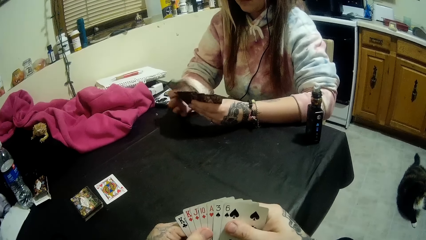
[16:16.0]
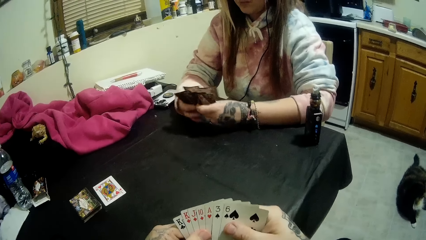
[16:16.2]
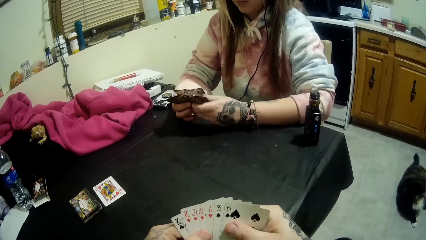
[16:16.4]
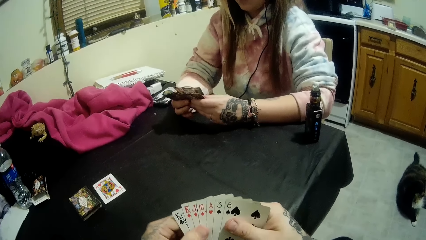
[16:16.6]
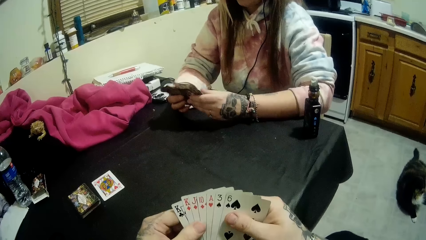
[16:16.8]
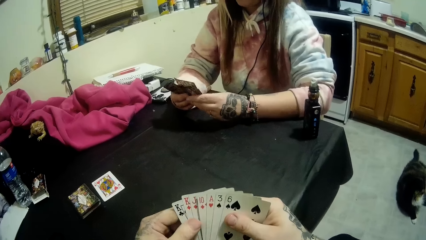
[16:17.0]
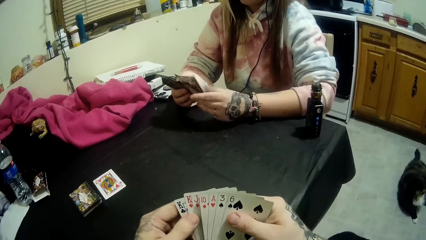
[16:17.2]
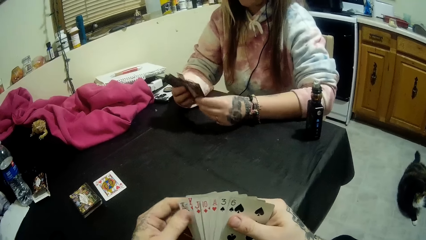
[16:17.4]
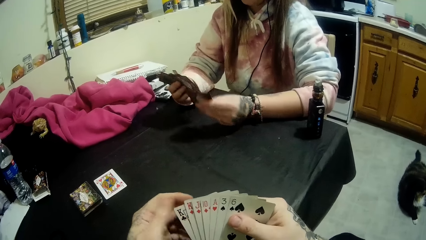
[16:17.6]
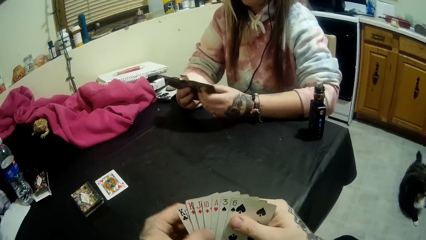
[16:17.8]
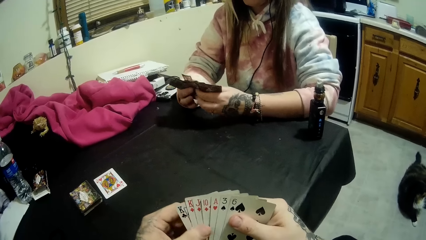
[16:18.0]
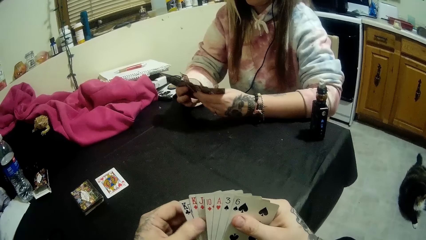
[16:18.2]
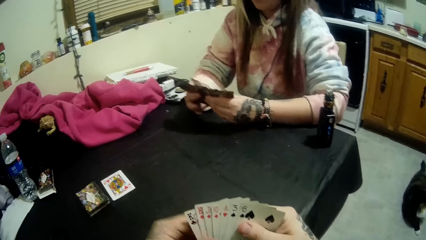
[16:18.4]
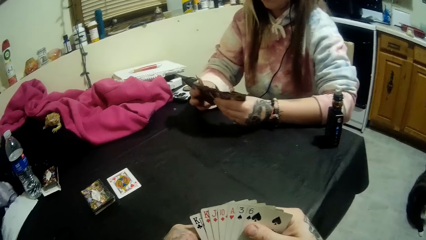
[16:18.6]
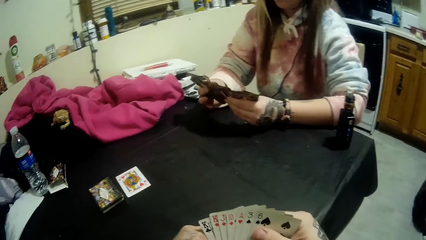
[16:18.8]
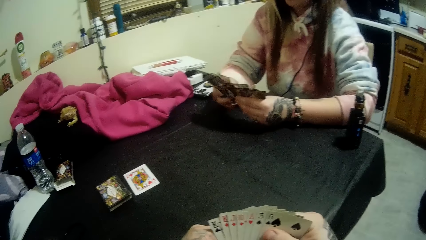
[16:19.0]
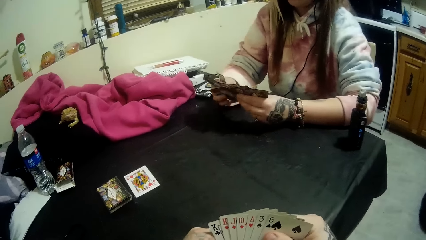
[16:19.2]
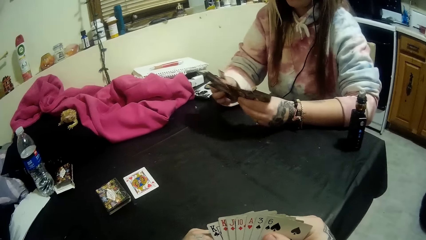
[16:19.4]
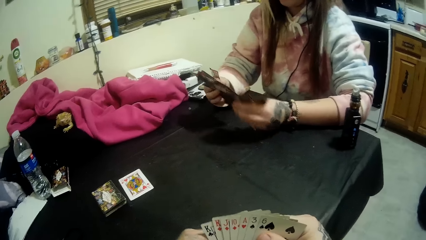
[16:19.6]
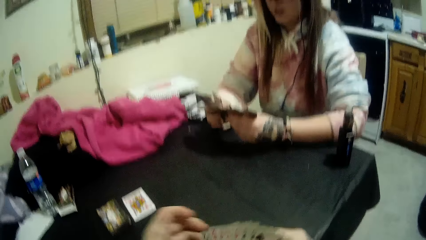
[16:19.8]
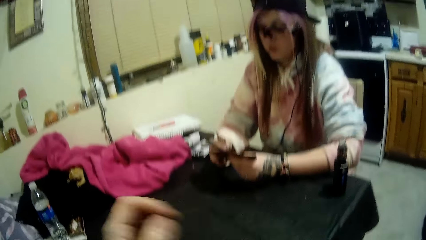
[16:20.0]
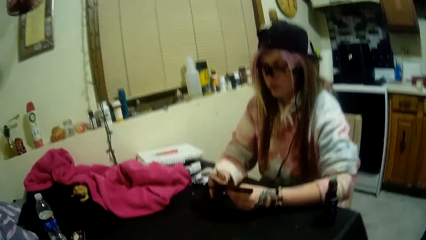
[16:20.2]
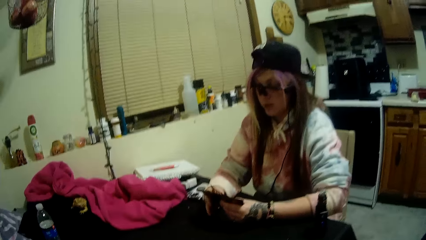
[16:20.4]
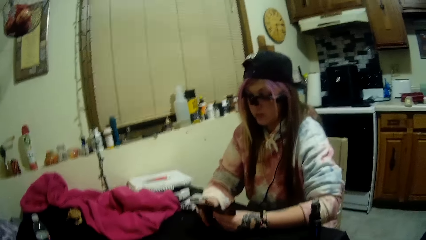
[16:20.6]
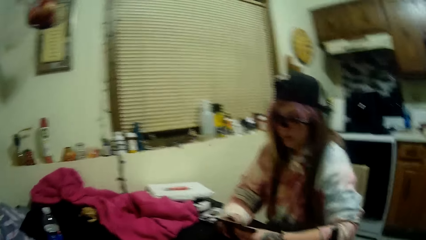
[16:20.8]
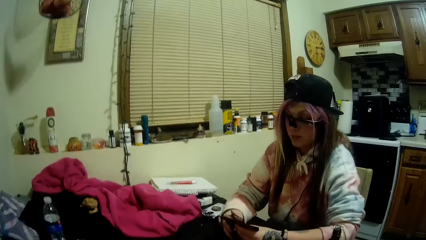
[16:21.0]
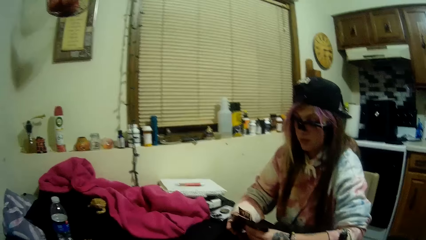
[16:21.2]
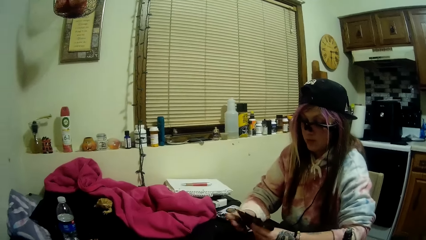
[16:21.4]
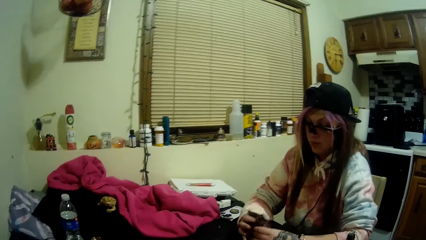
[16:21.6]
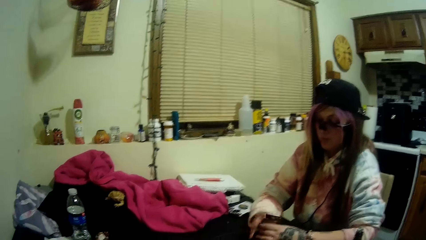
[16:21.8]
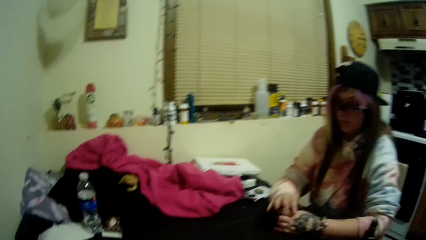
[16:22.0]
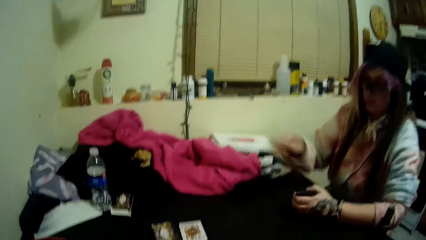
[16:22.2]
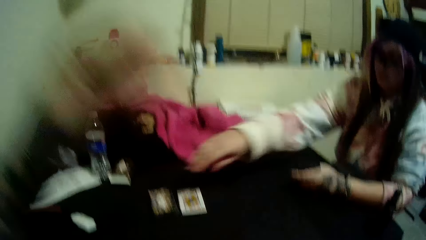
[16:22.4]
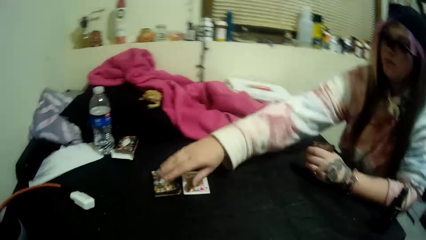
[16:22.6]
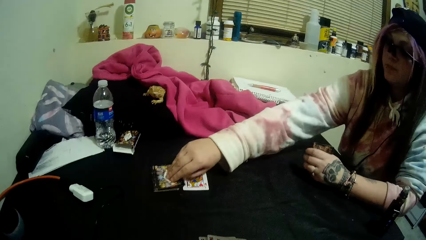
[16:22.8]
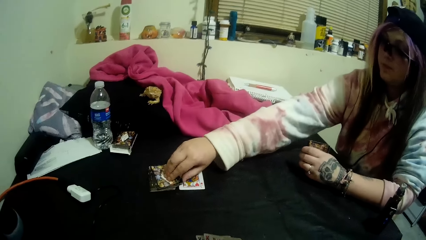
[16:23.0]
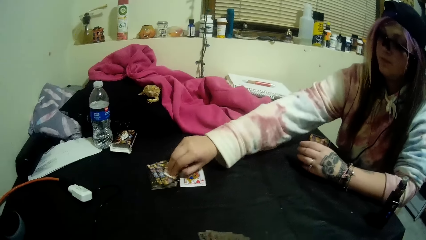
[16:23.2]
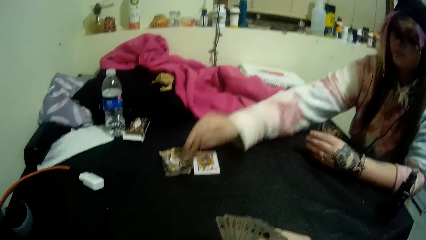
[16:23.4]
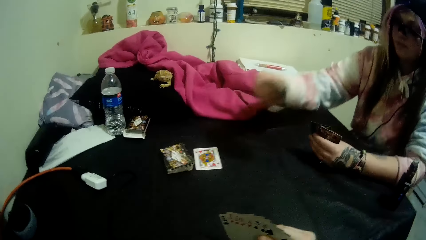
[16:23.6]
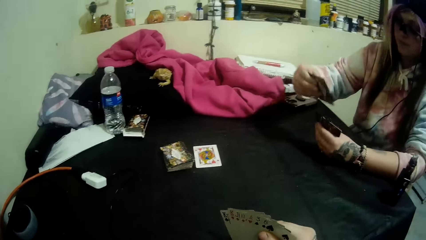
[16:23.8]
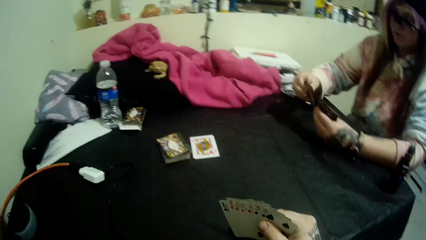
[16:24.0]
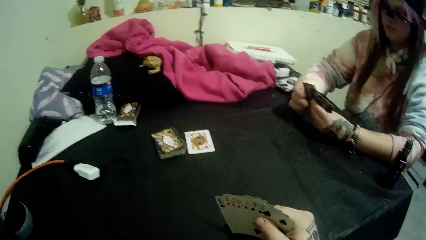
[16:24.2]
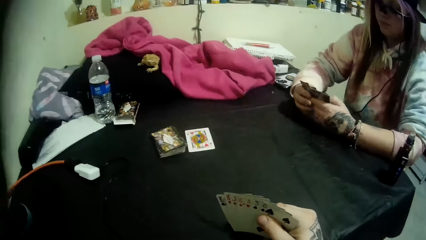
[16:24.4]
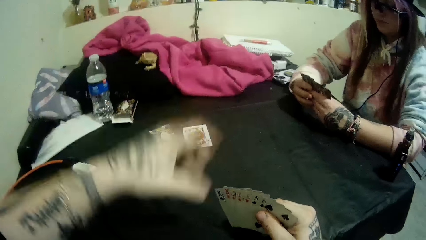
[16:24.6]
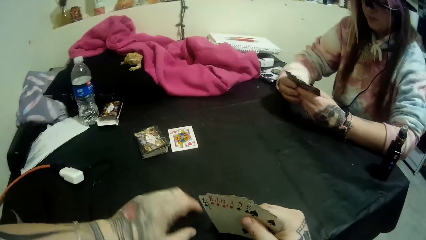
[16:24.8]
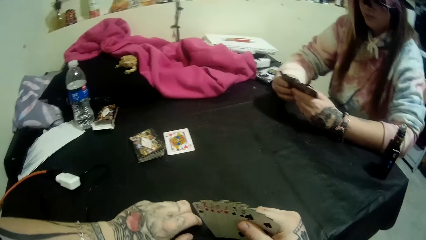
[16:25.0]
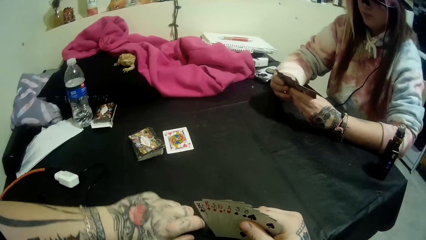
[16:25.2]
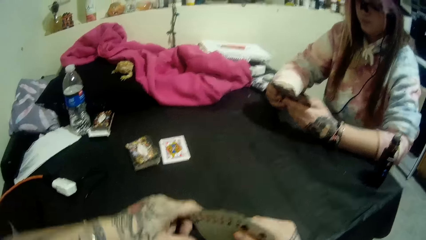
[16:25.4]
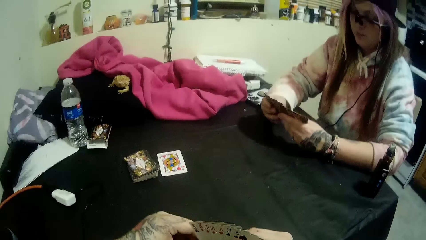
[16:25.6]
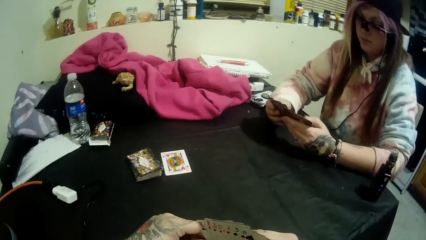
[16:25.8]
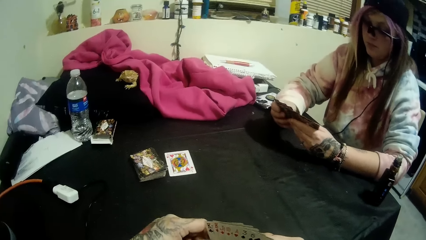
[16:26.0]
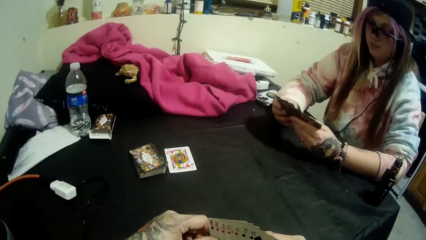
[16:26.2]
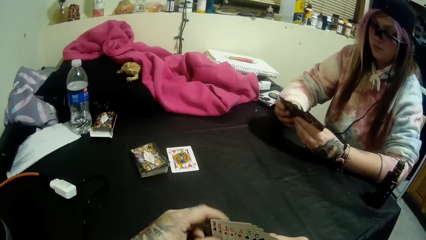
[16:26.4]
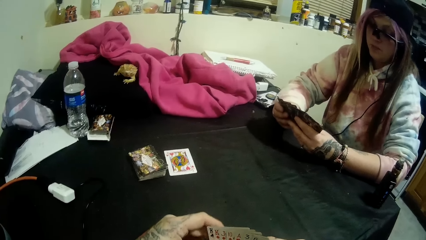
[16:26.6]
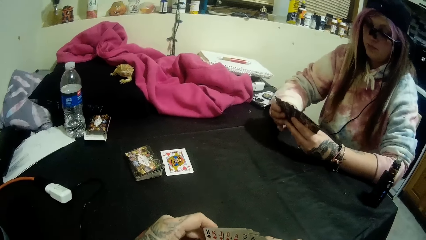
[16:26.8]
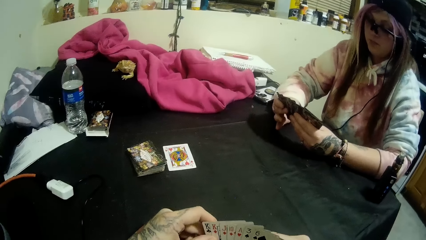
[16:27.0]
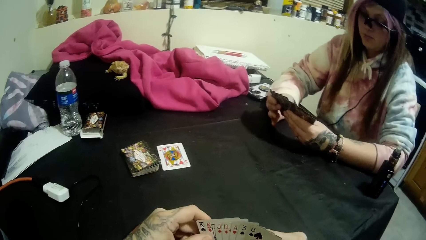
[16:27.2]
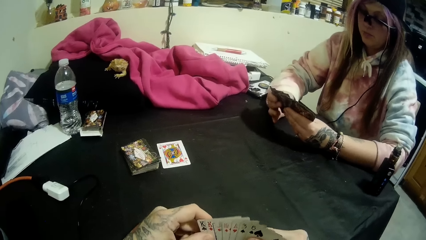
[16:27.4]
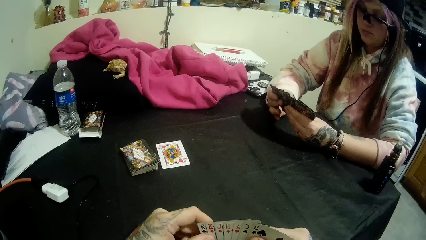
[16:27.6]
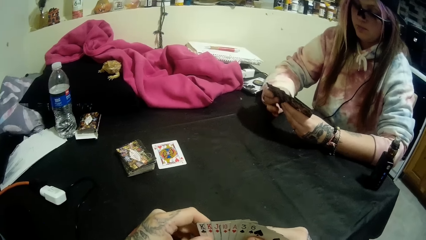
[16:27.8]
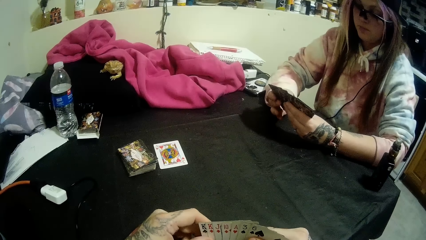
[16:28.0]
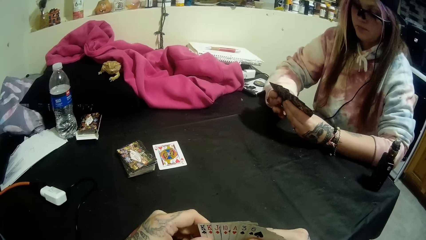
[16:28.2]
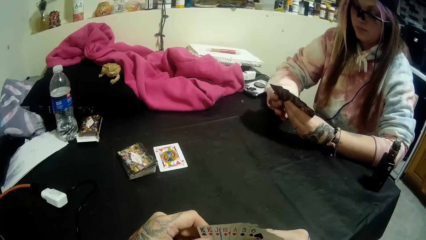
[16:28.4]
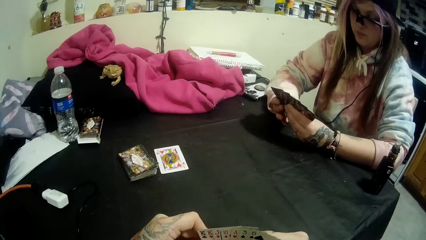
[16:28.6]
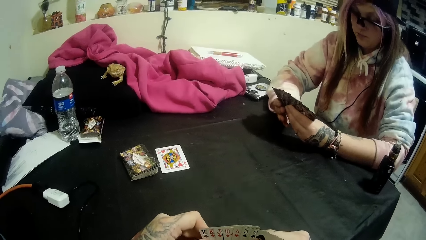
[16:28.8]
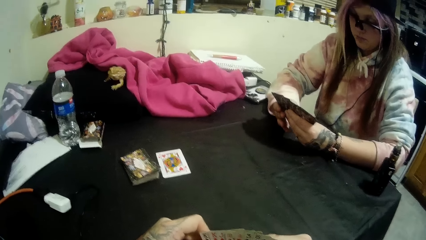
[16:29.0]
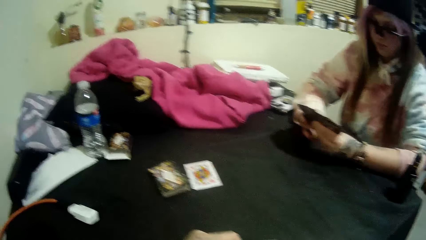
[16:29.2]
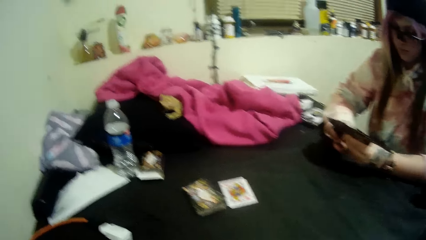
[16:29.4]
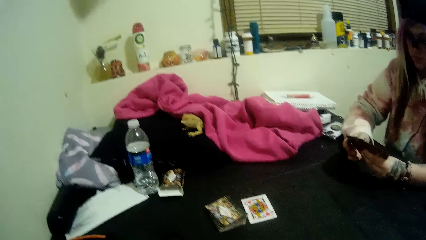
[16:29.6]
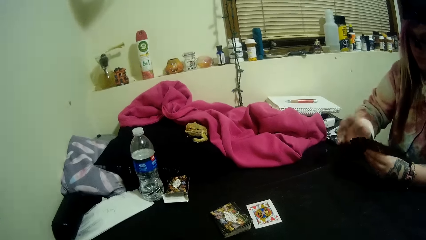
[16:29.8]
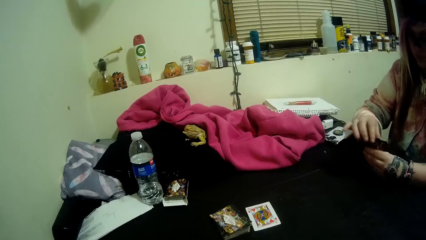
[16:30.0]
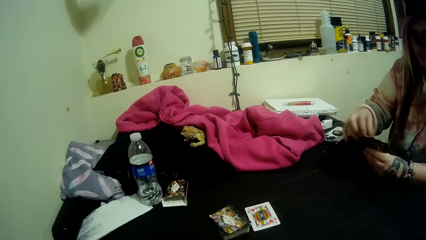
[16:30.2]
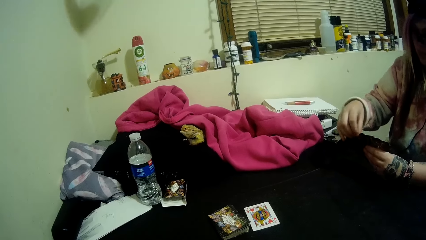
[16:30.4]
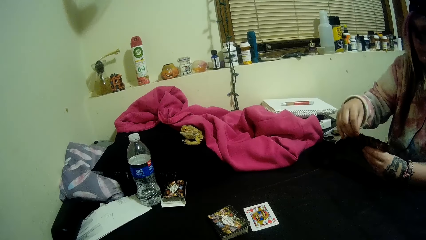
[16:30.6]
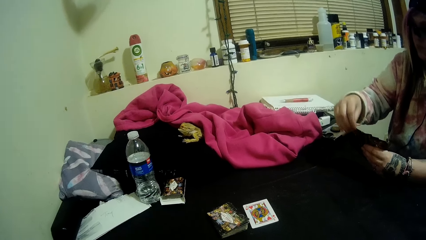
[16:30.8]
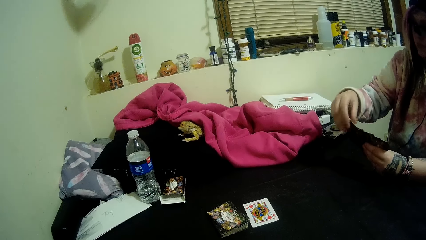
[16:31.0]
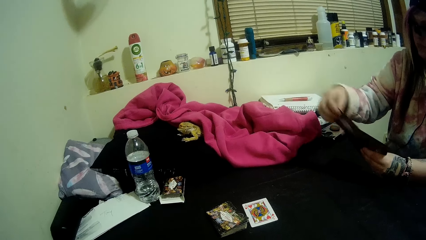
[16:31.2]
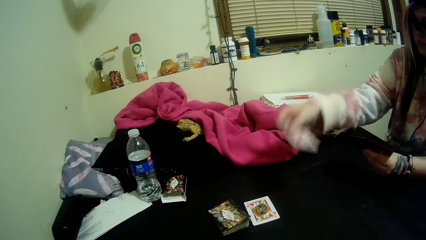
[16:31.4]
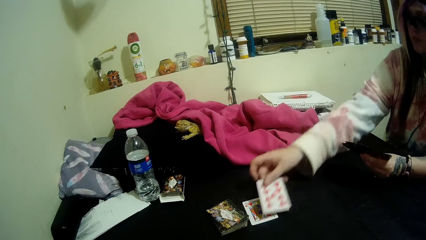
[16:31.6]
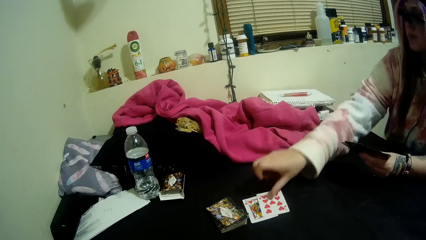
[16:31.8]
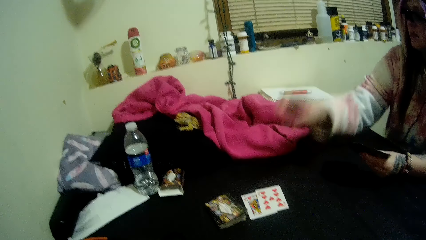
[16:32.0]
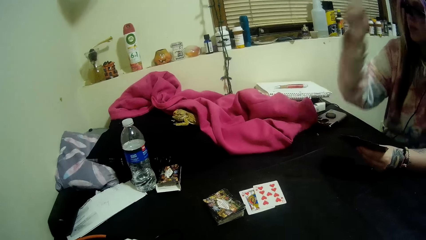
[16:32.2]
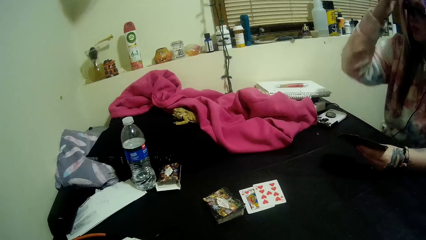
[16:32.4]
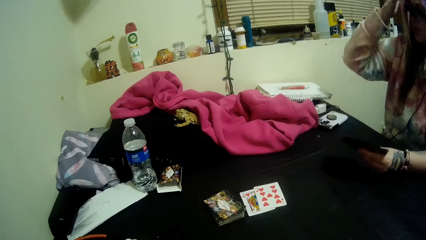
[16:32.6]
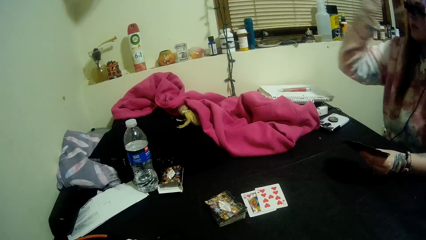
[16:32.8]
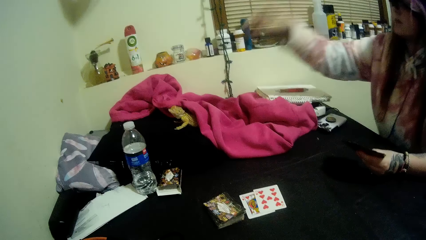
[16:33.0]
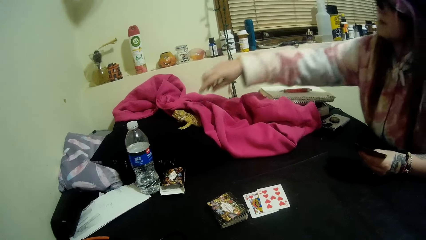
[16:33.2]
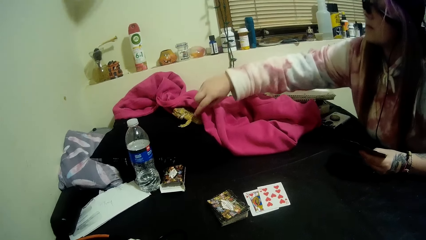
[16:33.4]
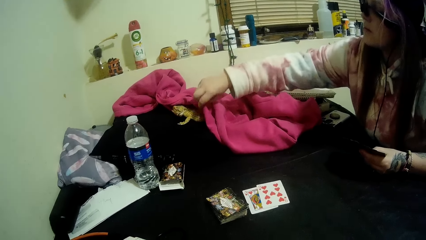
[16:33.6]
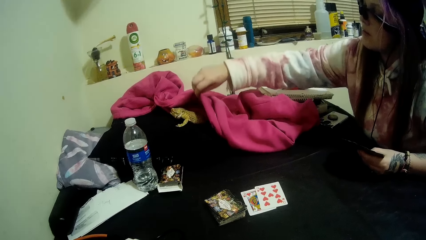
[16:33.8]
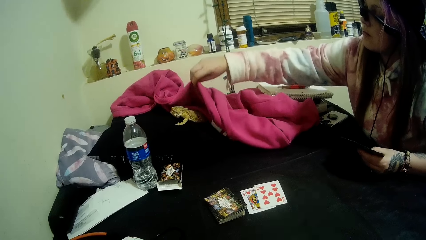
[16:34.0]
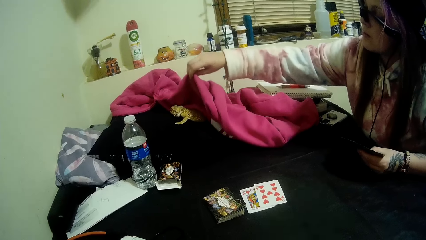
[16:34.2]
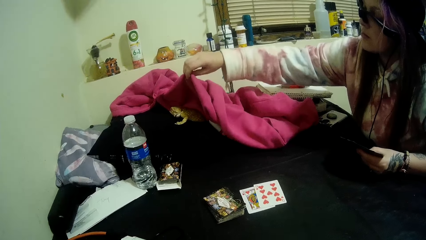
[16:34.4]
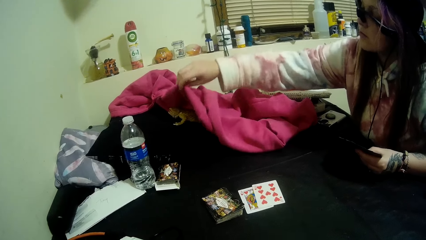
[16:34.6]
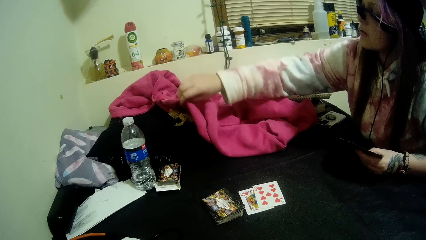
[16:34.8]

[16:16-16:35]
The camera wearer moves his hands. He touches his head with his left hand. The woman picks up a card from the stack of cards with her right hand. She holds the card with the other cards and sorts the cards. She drops a card in her hand on the card beside the stack of cards. She touches her hair. She covers the lizard with the cloth.
